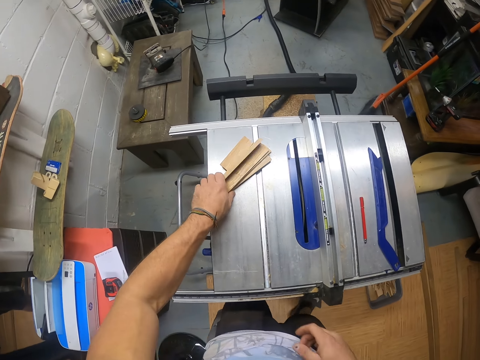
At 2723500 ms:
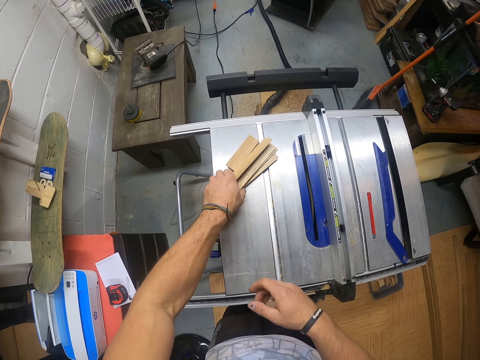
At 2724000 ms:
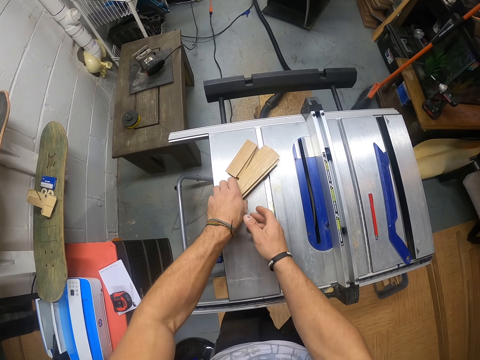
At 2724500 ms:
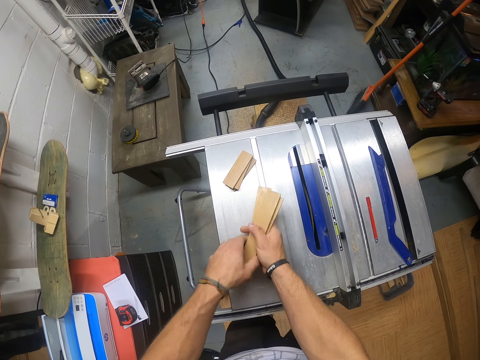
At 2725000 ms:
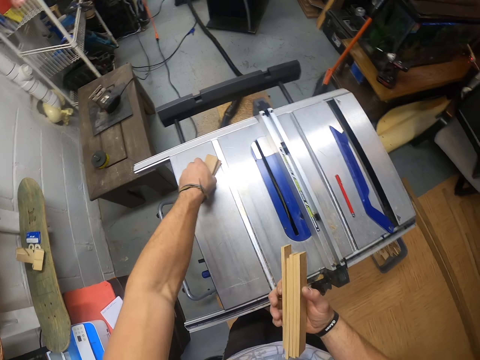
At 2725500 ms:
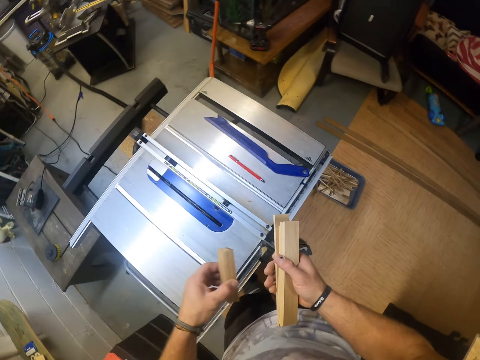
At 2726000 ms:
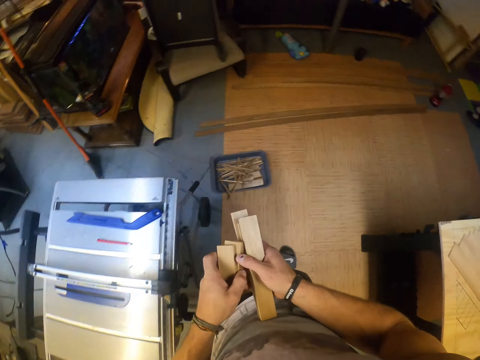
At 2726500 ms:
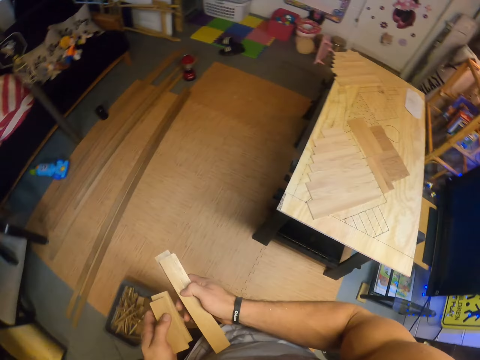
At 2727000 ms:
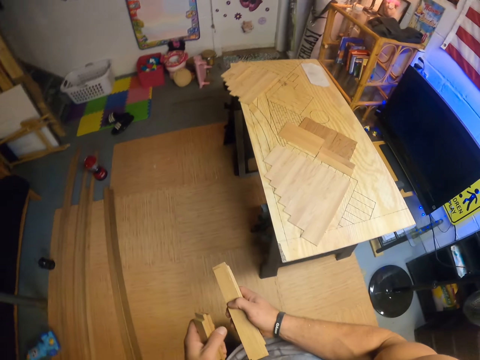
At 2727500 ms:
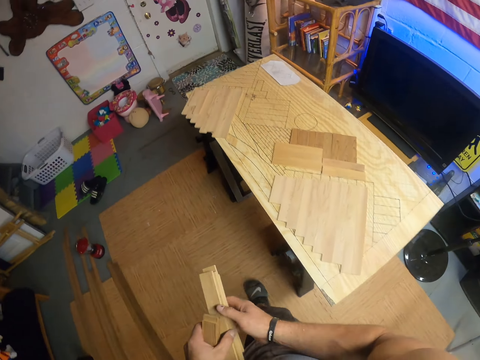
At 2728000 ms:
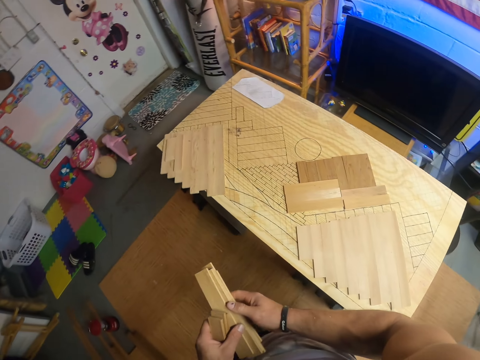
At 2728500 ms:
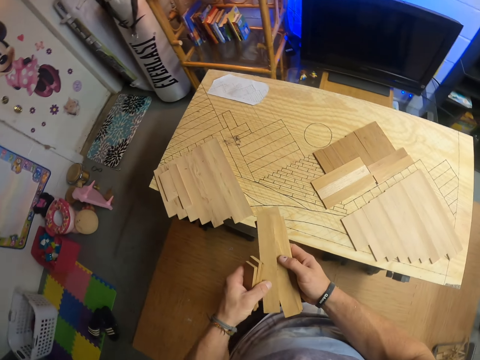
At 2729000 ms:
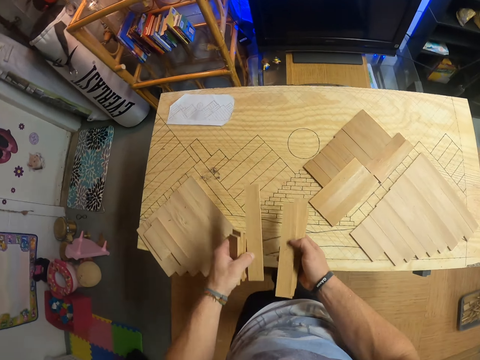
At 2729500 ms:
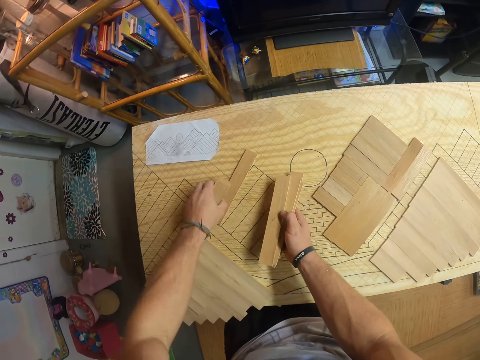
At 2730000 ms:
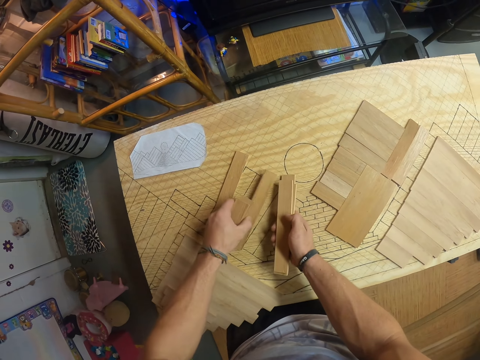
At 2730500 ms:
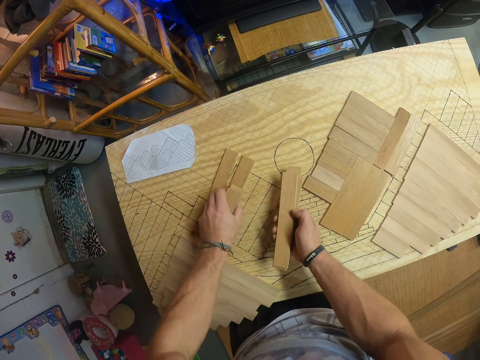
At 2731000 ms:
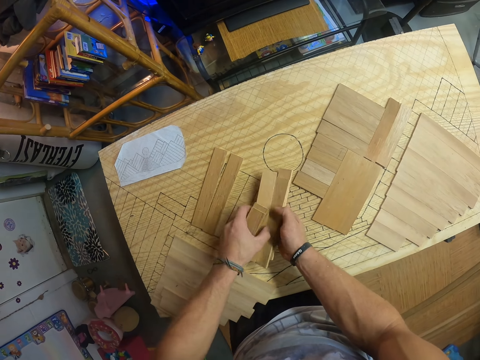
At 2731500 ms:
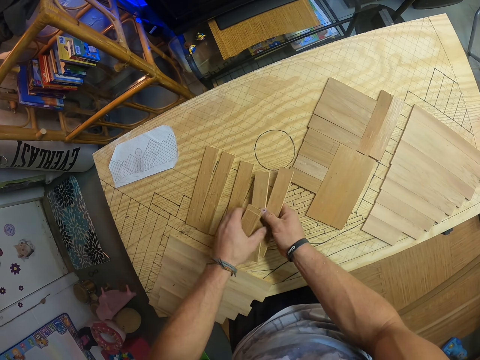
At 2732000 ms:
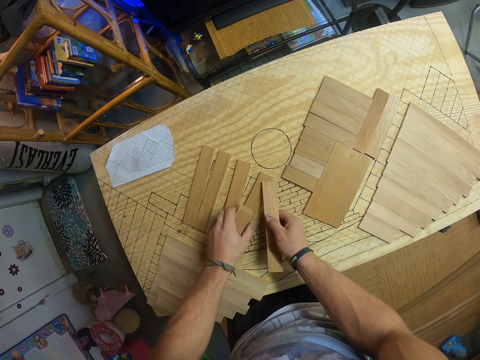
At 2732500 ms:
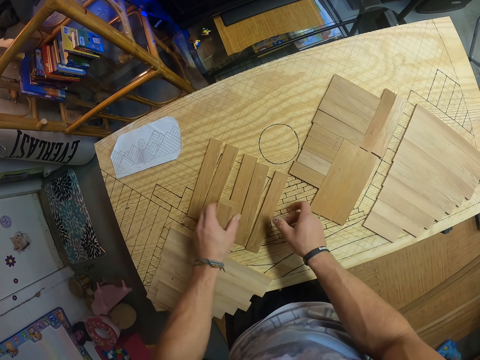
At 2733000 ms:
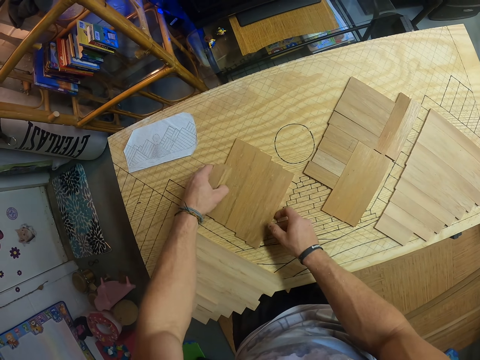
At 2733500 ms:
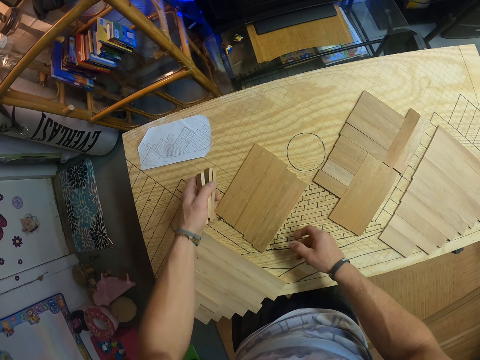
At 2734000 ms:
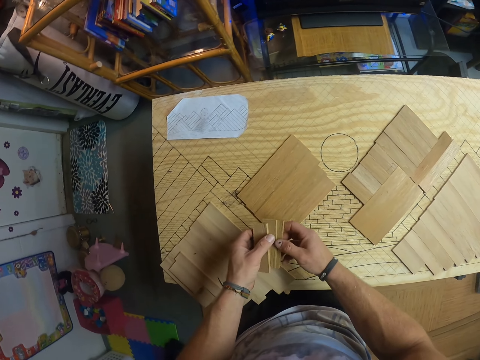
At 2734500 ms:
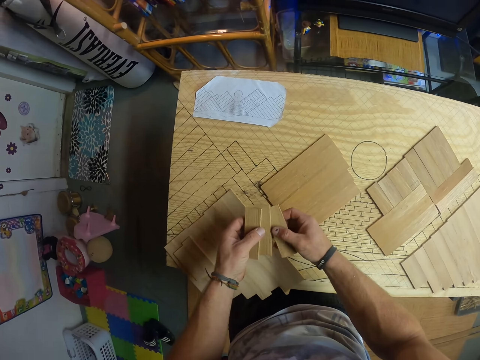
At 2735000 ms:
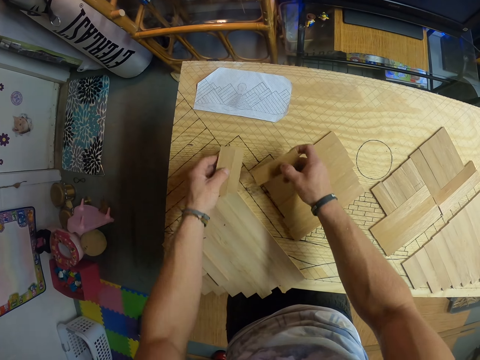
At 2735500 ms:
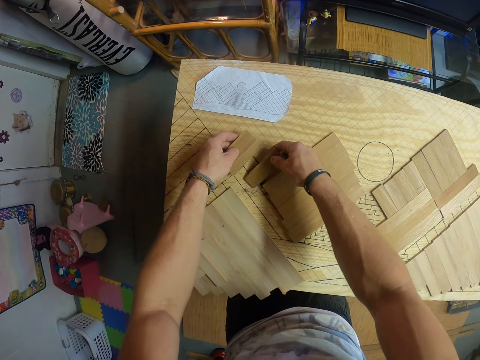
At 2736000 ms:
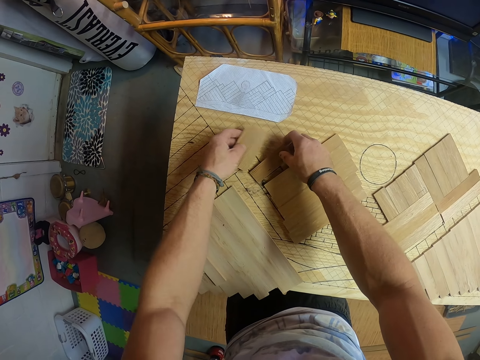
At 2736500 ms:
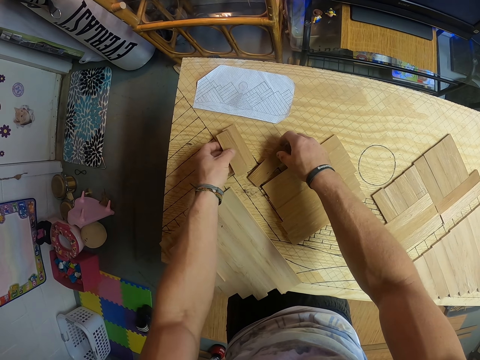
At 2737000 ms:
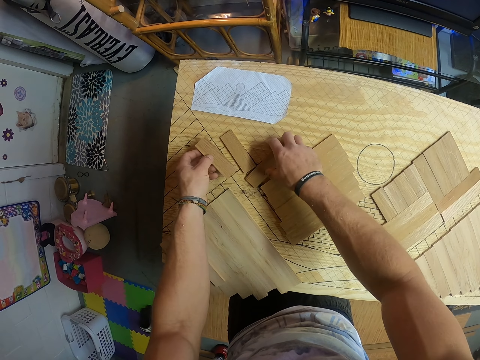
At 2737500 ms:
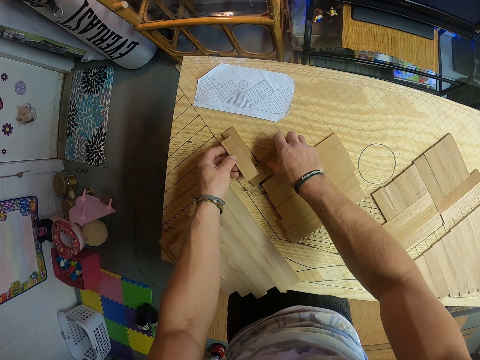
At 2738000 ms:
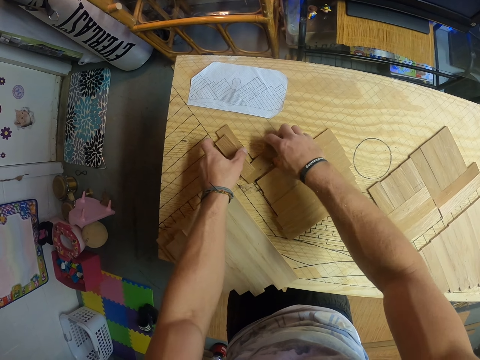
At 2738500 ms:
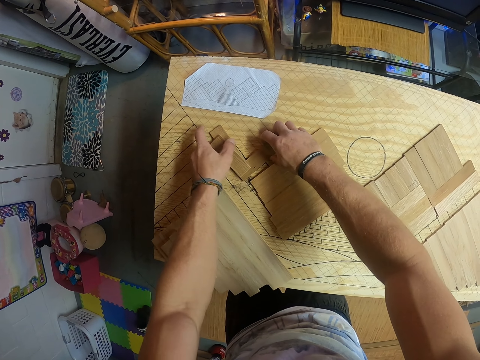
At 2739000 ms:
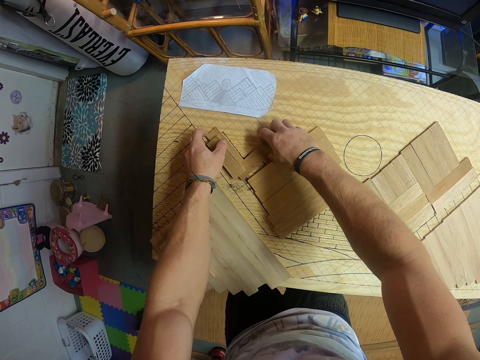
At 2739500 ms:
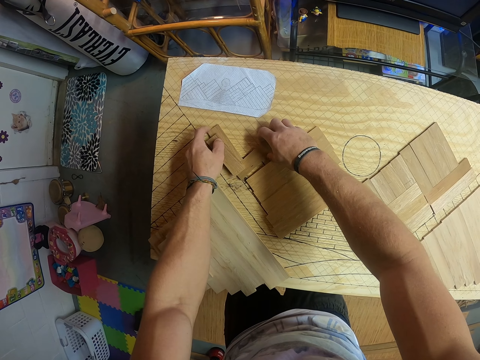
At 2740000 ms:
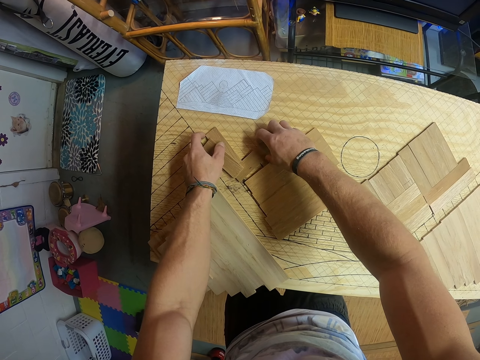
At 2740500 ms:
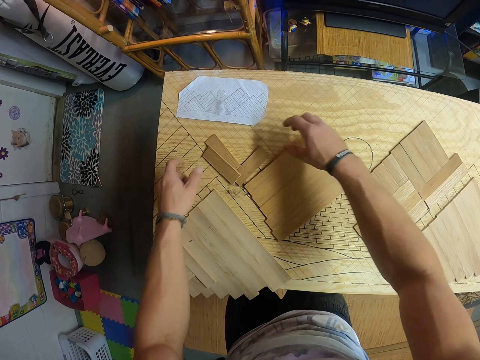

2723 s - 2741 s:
The camera wearer picks the pile of wooden planks on the table saw with his left hand. He passes the pile of wooden planks in his left hand to his right hand. He picks a pile of wooden planks on the table saw with his left hand. He holds pieces of wood. He walks around the workshop. He picks a wooden plank from the pile of wooden planks in his right hand with his left hand. He drops the wooden plank in his left hand on a board in the workshop. He picks a wooden plank from the pile of wooden planks in his right hand with his left hand. He drops the wooden plank in his left hand on the board in the workshop. He picks a wooden plank from the pile of wooden planks in his right hand with his left hand. He drops the wooden plank in his left hand on the board in the workshop. He picks a wooden plank from the pile of wooden planks in his right hand with his left hand. He drops the wooden plank in his left hand on the board in the workshop. He drops the wooden plank in his right hand on the board in the workshop. He adjusts the stack of wooden pile on the board with both hands. He picks a wooden plank from the pile of wooden planks in his left hand with his right hand. He drops the wooden plank in his right hand on the board in the workshop. He drops a wooden plank in his left hand on the board in the workshop. He arranges pieces of wood on the table.

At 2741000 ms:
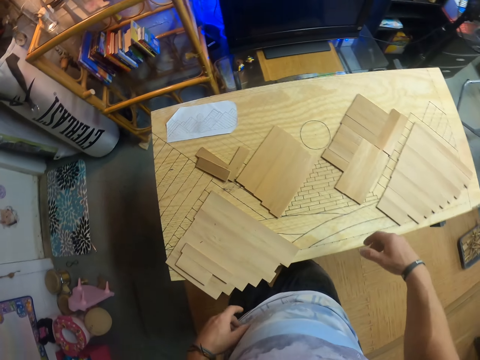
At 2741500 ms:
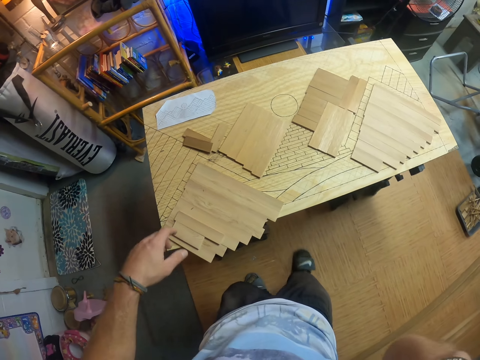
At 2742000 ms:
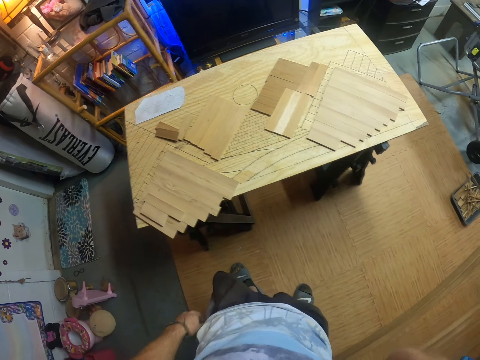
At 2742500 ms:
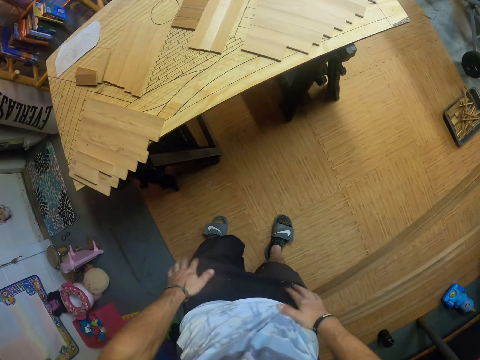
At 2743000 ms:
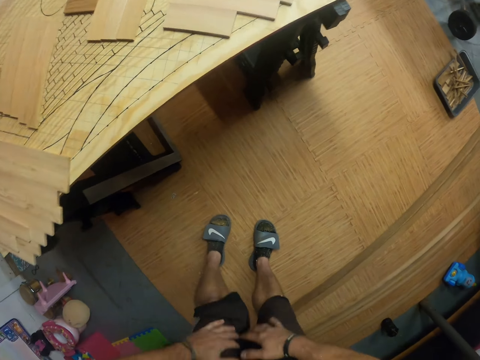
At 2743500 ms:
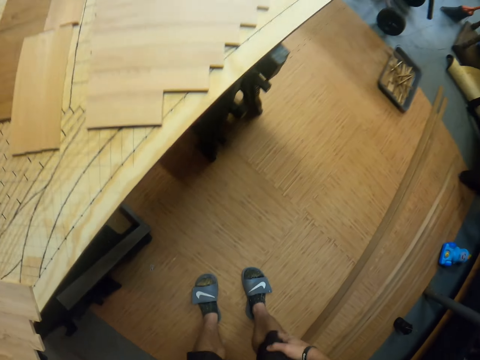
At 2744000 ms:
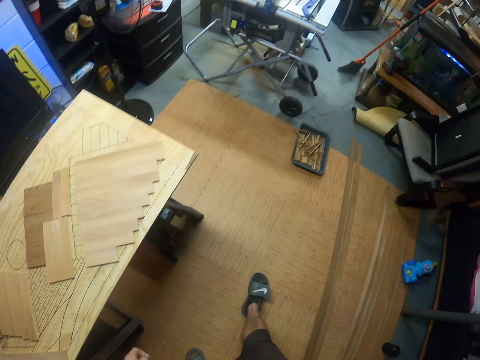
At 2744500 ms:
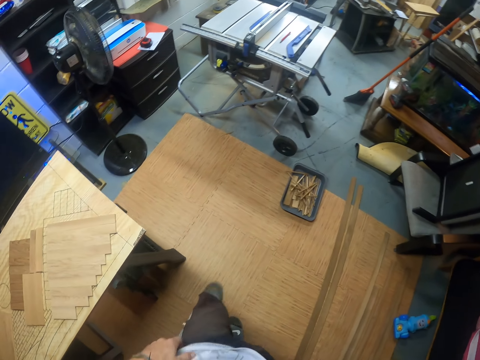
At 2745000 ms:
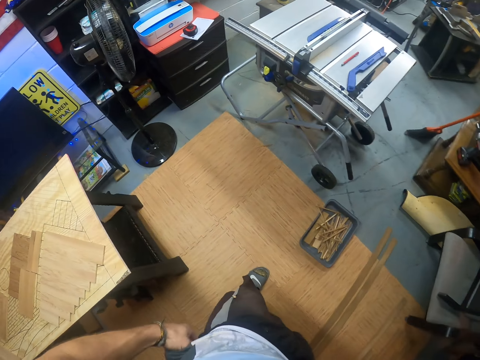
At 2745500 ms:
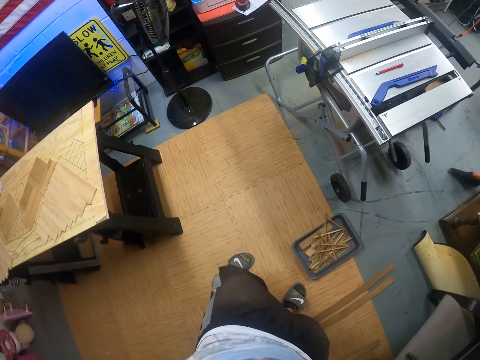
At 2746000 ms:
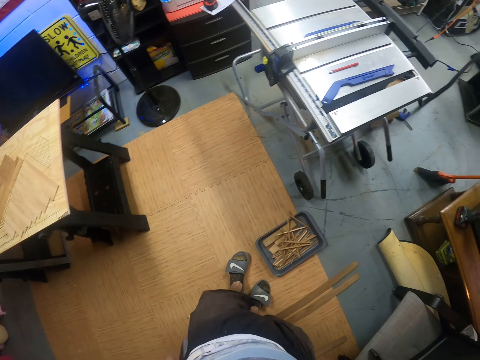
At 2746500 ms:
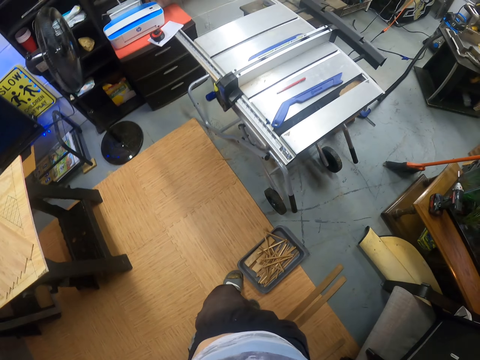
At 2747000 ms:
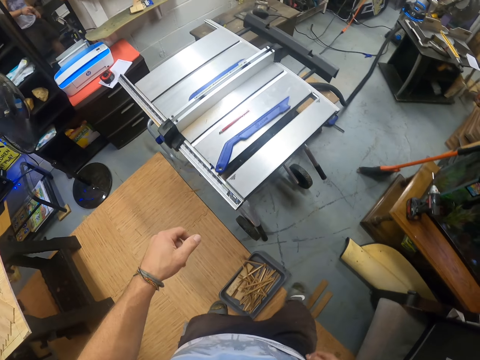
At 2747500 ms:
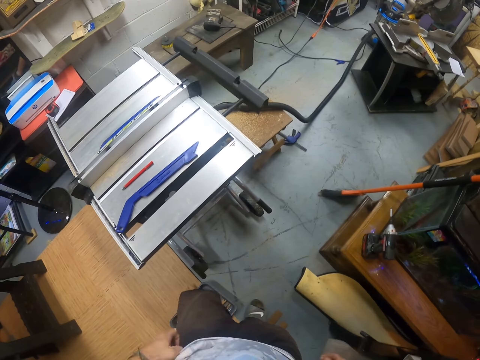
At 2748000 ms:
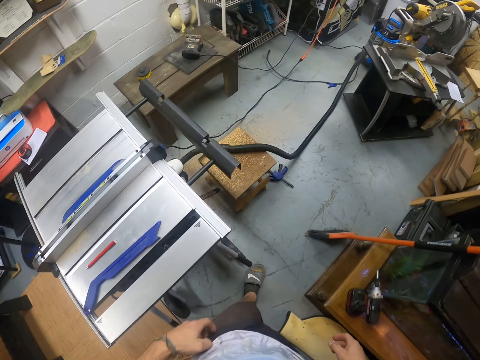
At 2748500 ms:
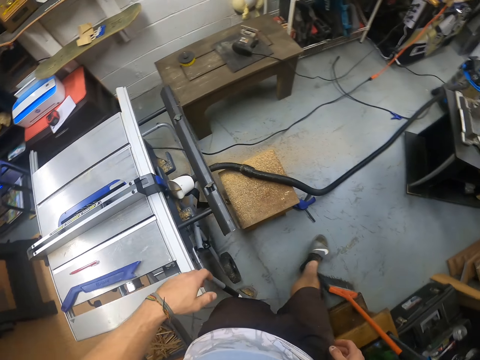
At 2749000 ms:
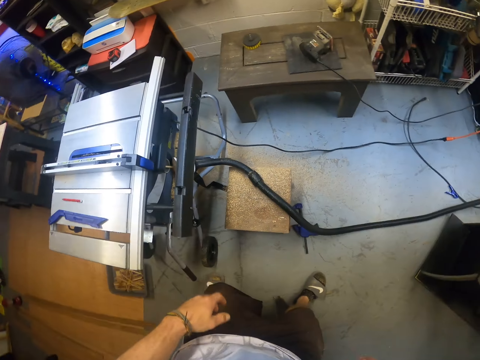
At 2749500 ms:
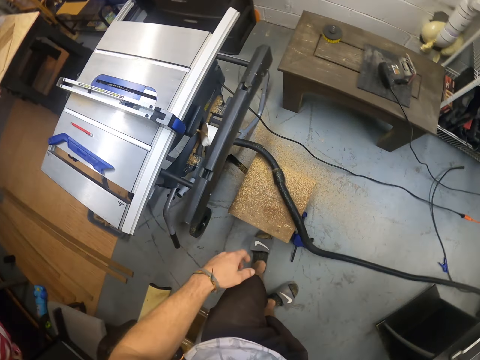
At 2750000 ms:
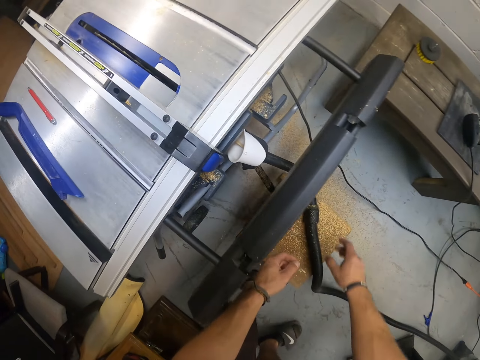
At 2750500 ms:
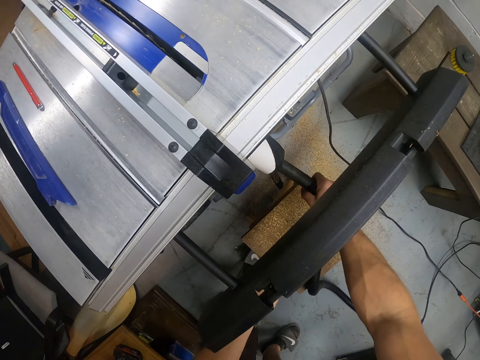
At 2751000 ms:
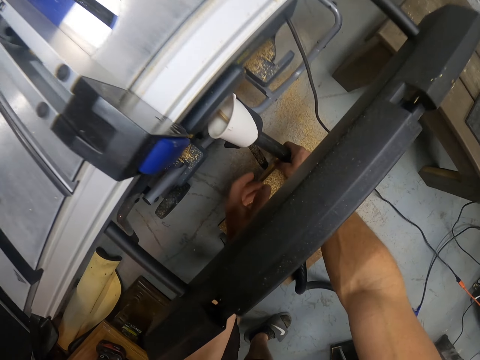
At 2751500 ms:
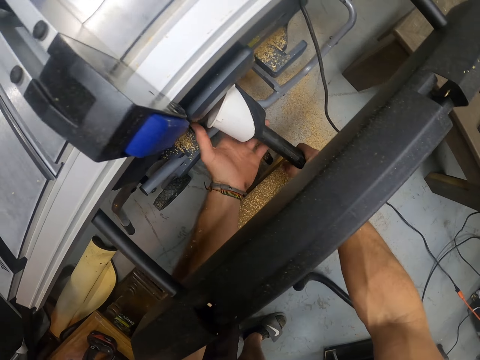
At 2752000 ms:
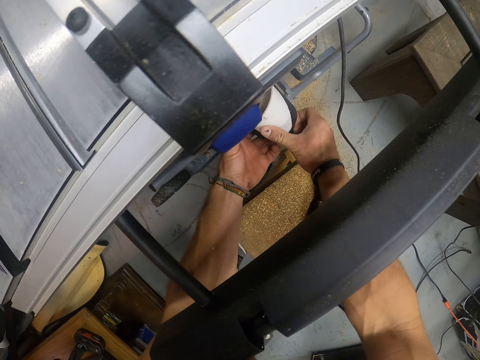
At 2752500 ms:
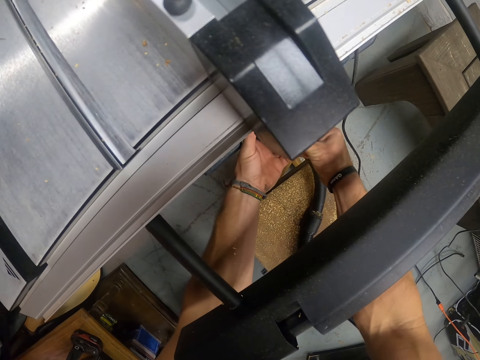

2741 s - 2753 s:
The camera wearer does something. He walks around the workshop. He picks a suction hose under the table saw with his right hand.
